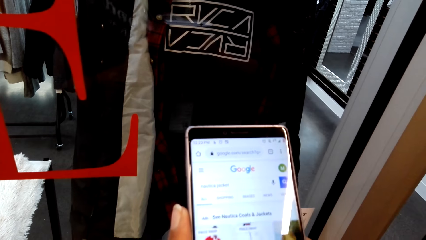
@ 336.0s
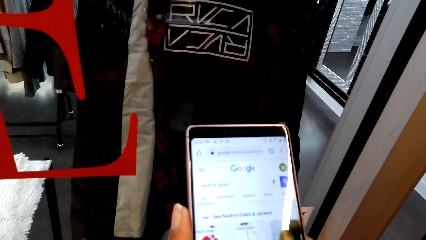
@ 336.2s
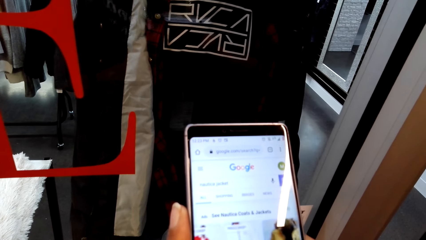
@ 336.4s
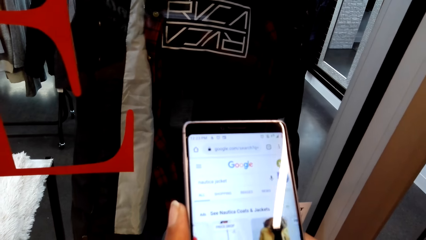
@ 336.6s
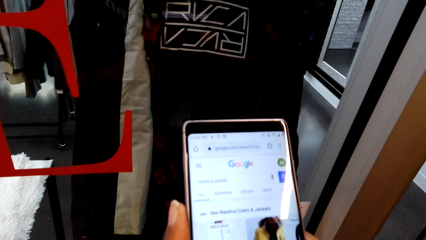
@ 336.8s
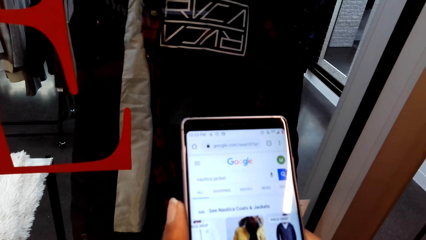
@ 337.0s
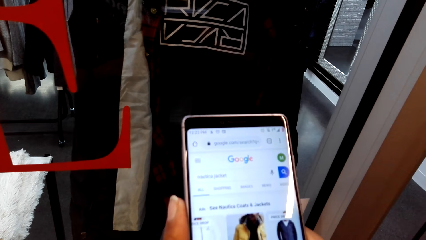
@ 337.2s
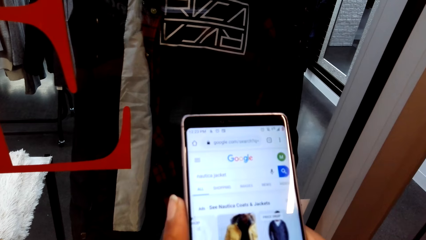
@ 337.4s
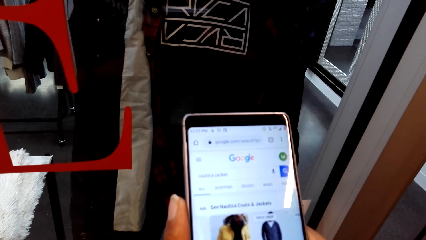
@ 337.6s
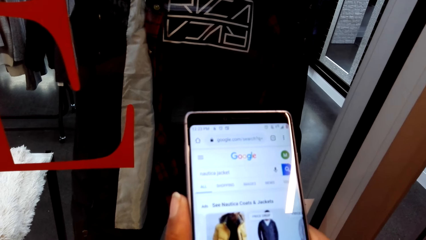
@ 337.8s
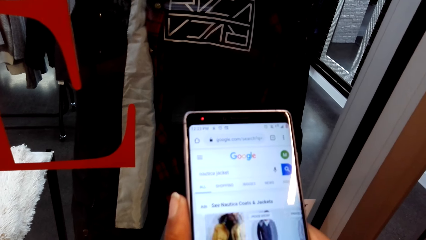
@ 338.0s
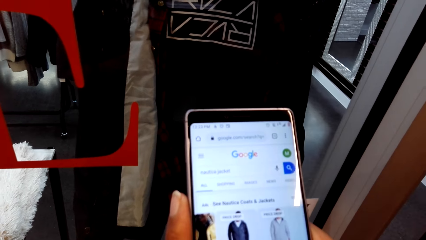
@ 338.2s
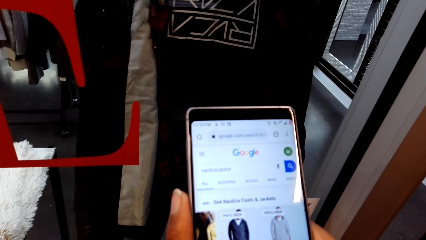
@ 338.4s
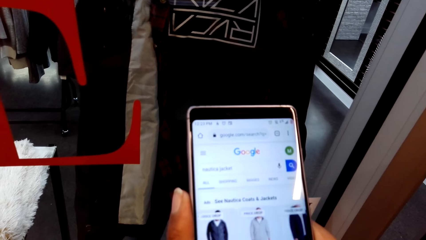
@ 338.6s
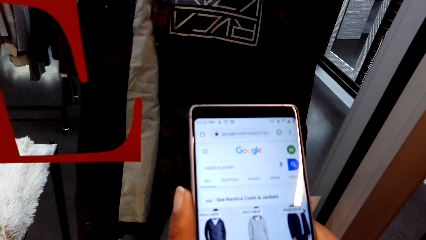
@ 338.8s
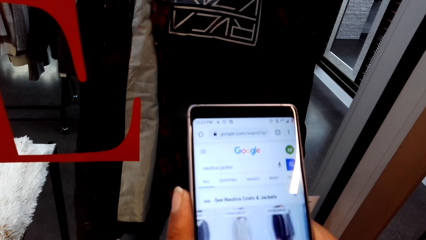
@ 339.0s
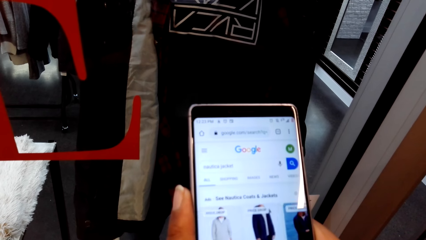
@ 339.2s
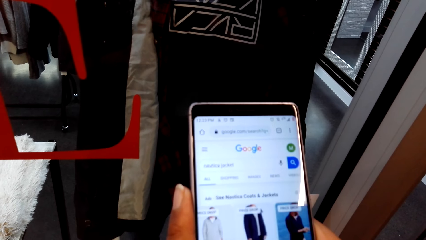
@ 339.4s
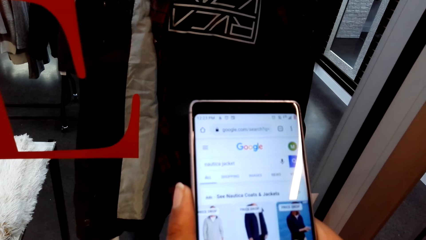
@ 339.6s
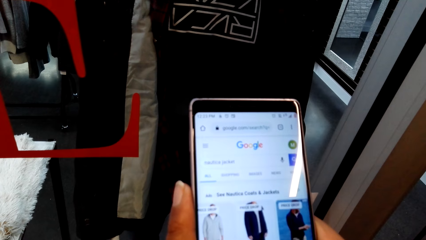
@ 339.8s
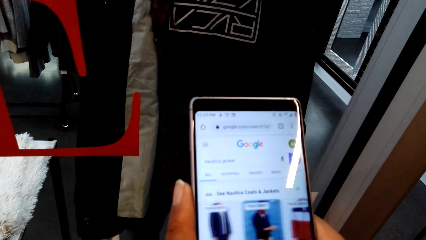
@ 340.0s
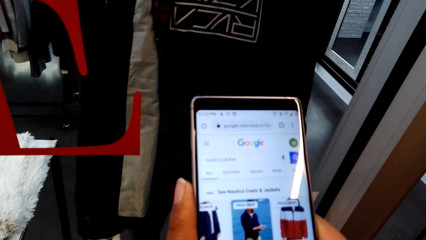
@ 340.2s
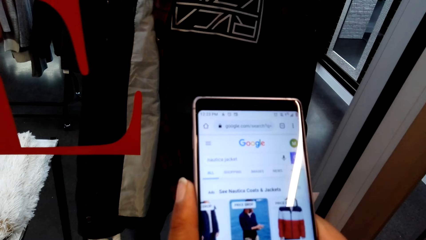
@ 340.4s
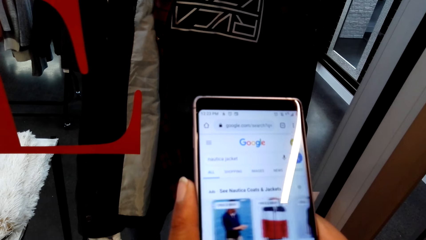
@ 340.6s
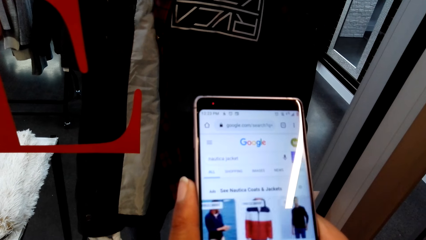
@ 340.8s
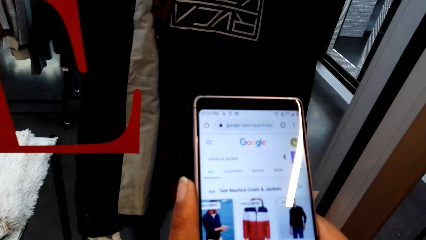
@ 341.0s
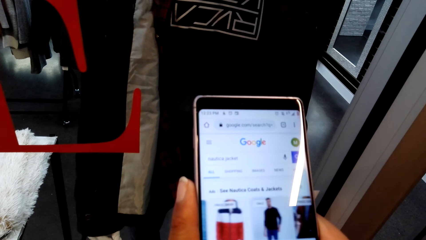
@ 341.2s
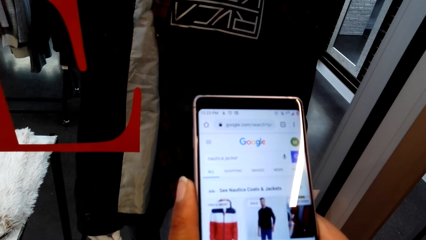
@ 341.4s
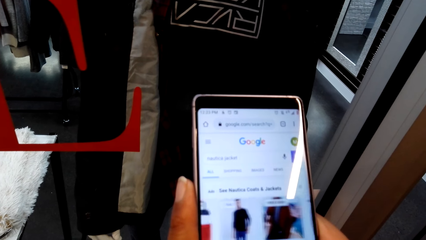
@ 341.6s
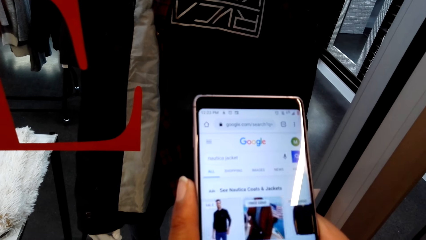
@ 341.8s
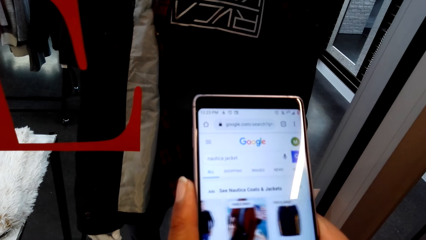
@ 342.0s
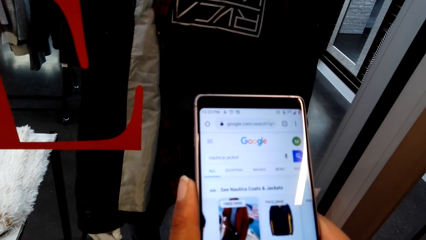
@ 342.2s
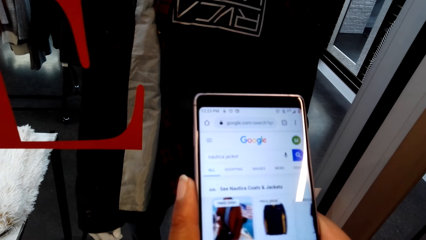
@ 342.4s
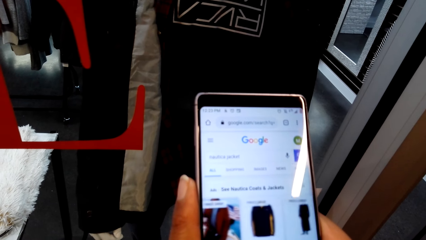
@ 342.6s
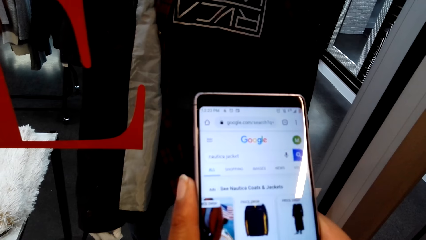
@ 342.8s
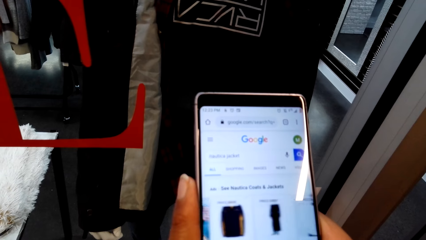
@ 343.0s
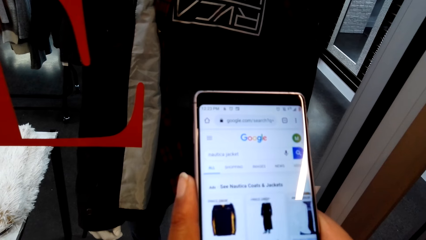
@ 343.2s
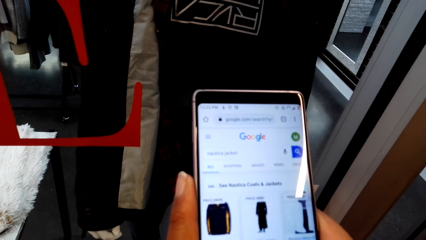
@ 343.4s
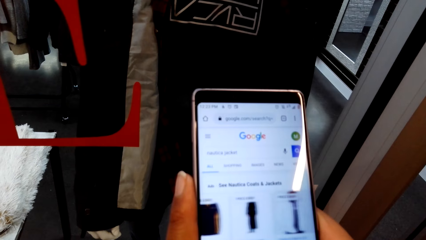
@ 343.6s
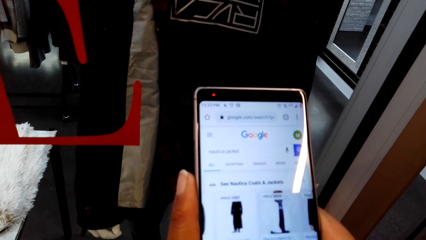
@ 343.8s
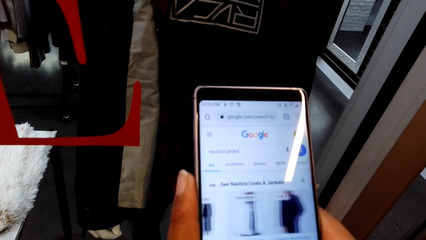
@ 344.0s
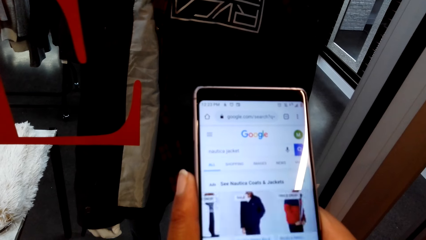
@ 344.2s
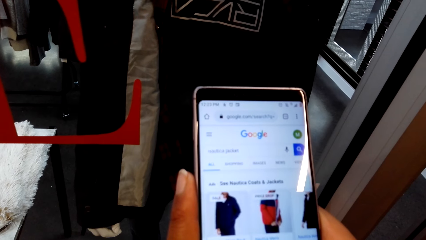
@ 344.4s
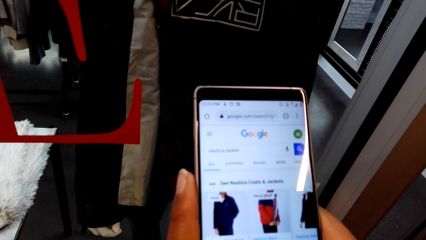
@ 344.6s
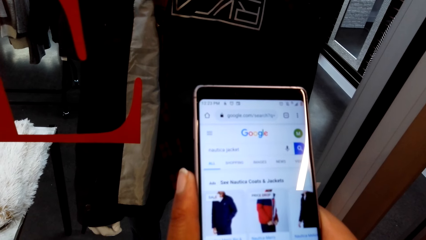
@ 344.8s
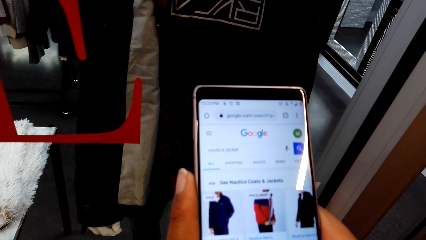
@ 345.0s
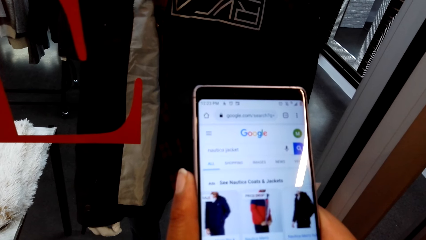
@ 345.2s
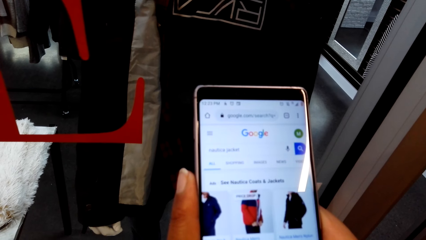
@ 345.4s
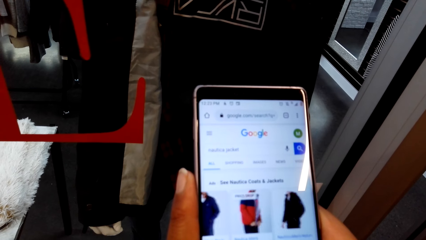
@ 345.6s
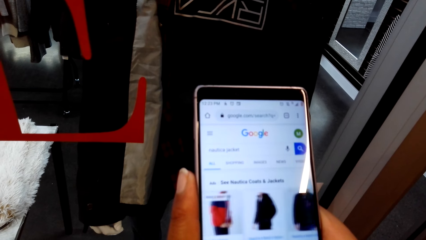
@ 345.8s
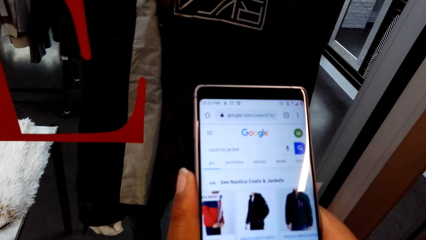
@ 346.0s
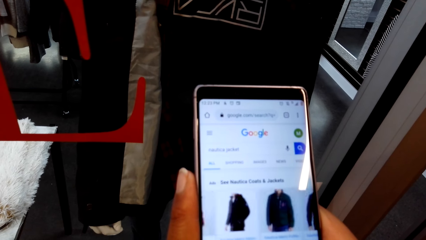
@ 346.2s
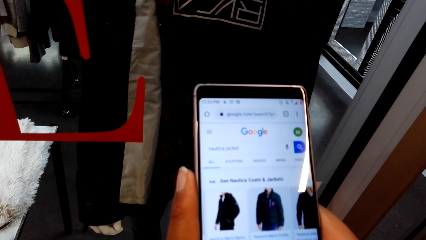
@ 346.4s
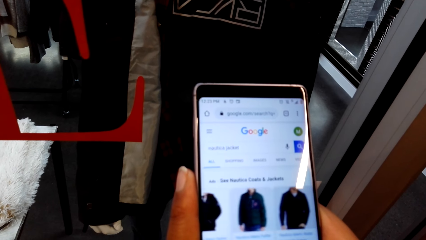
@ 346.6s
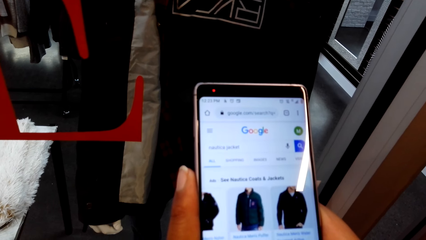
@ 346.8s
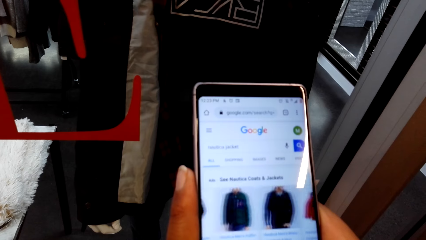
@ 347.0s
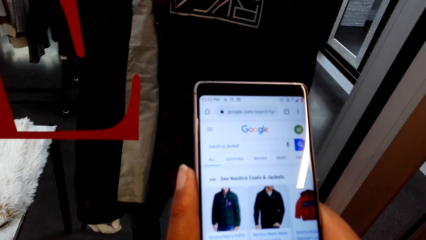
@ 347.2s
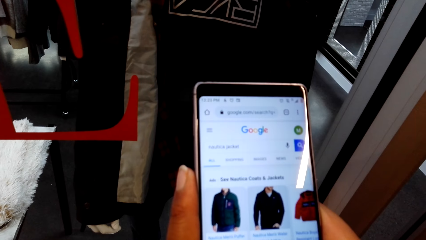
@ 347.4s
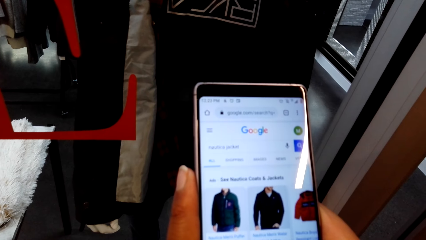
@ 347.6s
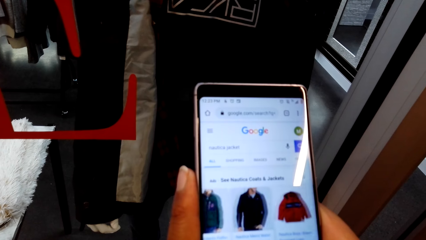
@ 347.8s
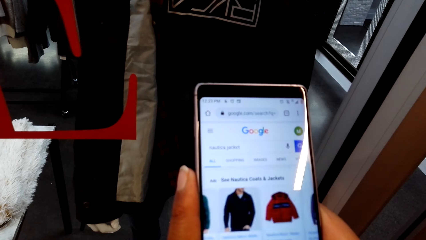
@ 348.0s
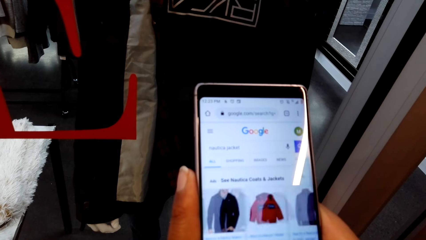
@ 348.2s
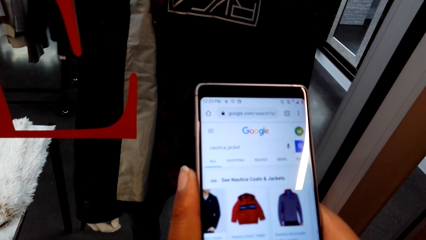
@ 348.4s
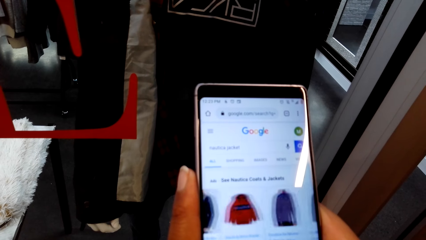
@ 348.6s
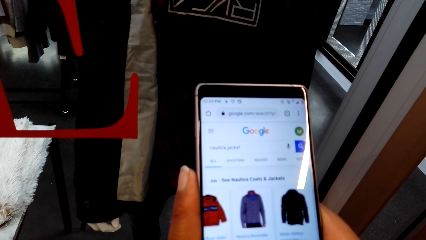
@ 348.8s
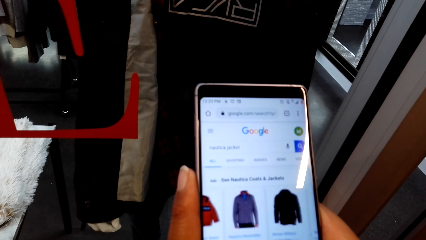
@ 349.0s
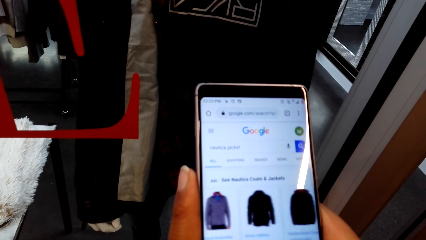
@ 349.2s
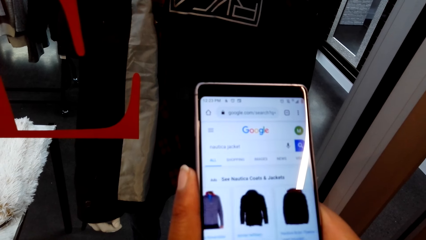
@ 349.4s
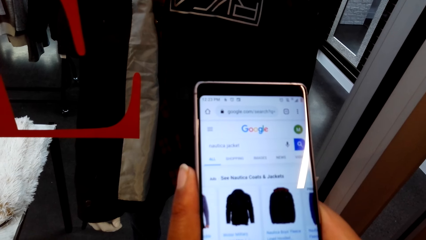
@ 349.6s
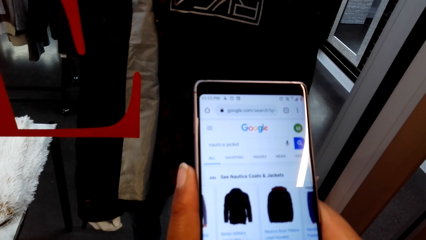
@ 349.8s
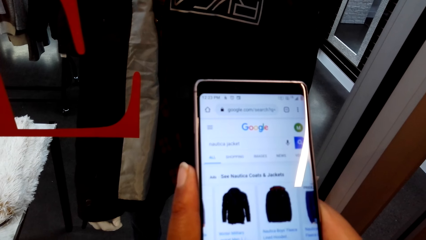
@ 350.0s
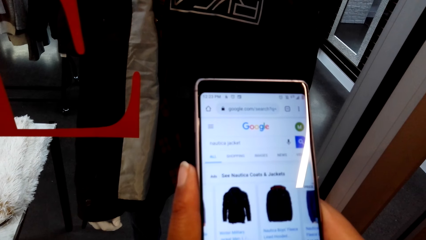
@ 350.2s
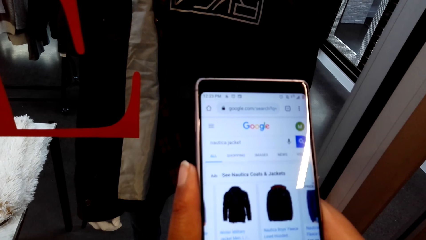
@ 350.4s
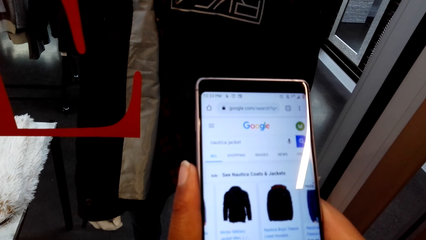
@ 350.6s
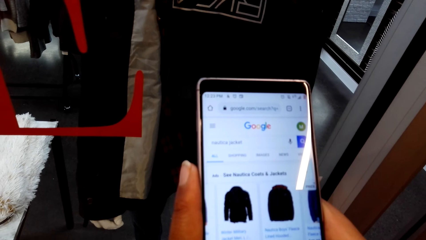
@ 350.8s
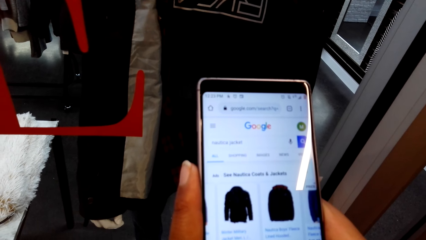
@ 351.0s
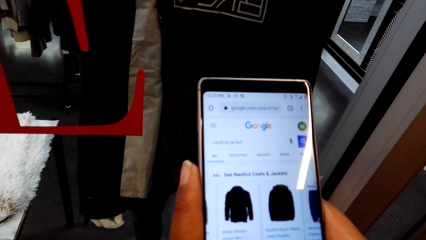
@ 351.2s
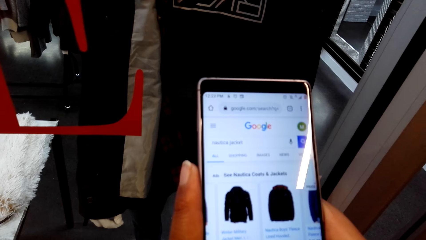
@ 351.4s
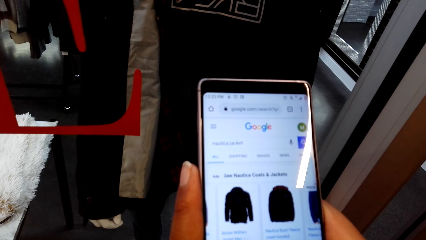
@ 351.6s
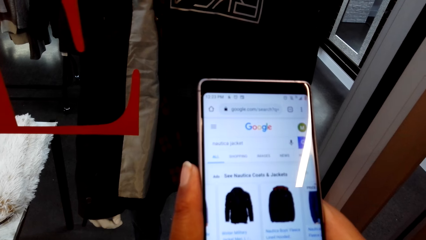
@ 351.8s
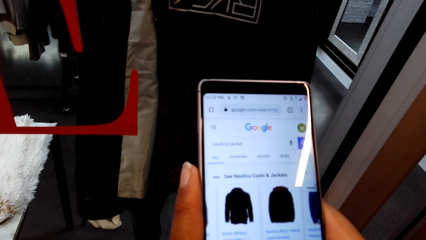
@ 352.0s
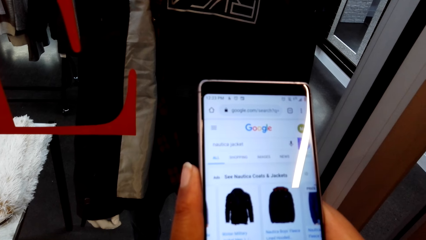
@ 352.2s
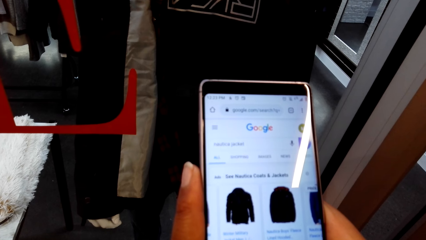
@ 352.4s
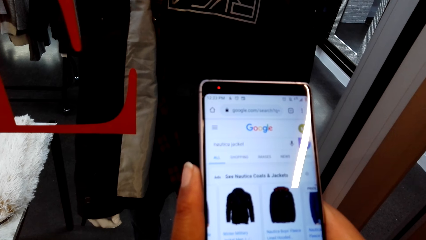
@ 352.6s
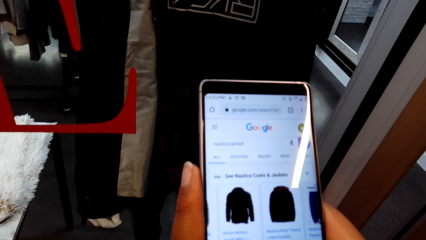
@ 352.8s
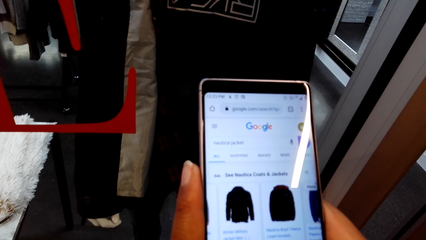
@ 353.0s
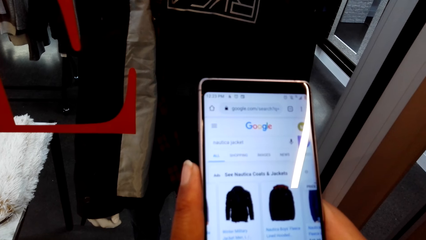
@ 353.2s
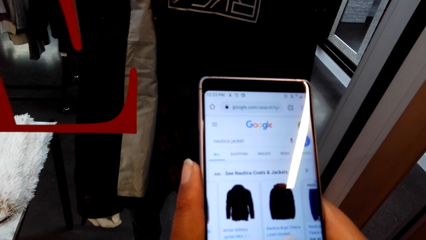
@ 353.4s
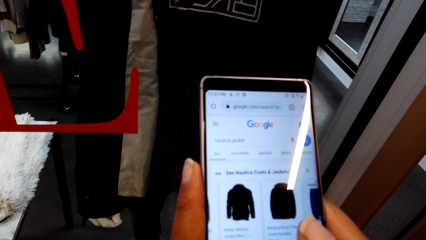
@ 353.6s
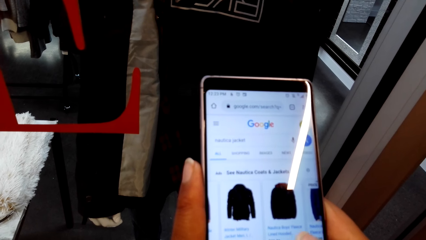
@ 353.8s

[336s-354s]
The camera wearer stares at the phone. They scroll the phone repeatedly. They stare at the phone.
